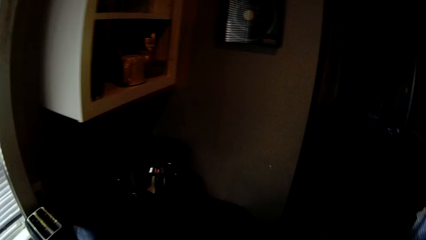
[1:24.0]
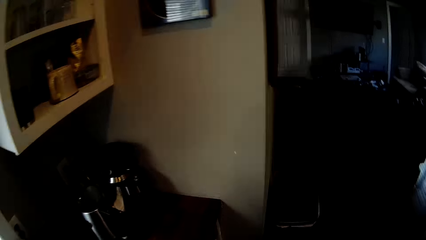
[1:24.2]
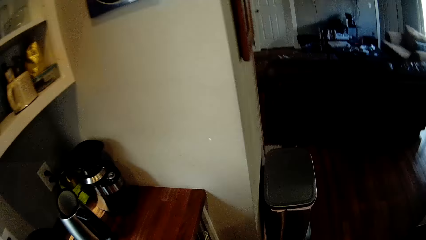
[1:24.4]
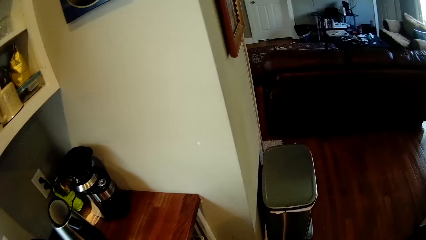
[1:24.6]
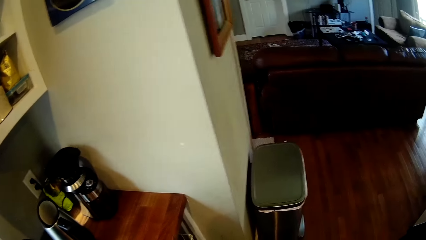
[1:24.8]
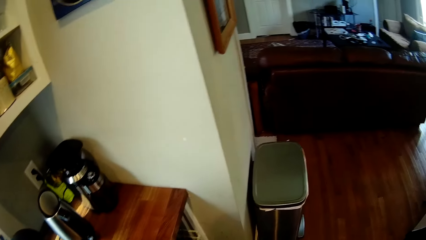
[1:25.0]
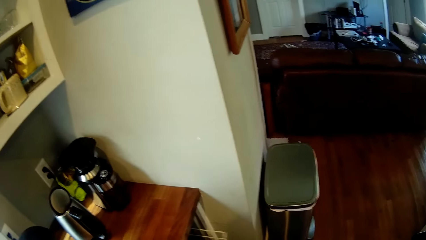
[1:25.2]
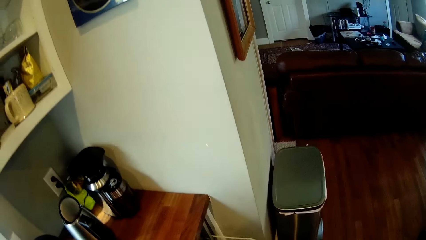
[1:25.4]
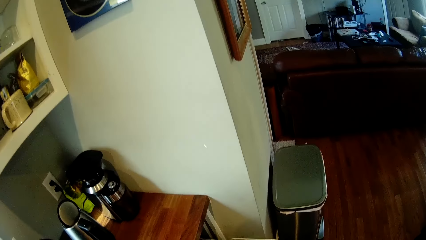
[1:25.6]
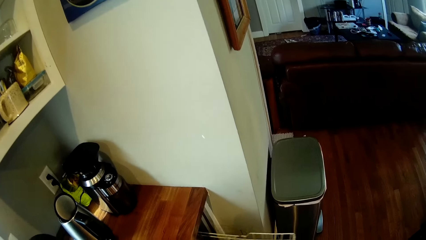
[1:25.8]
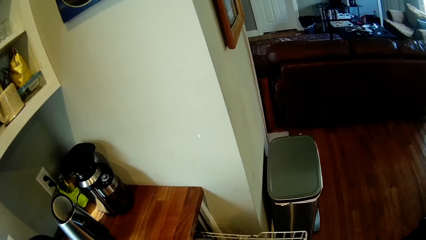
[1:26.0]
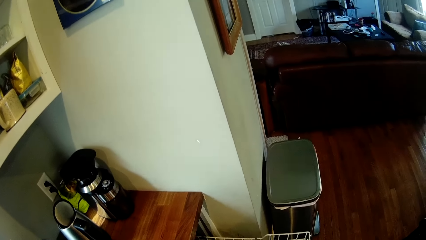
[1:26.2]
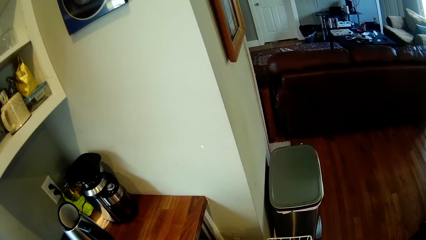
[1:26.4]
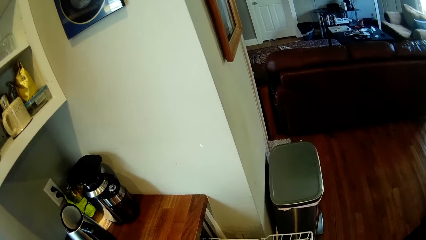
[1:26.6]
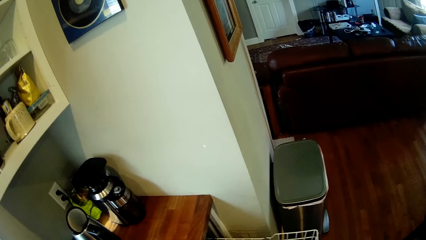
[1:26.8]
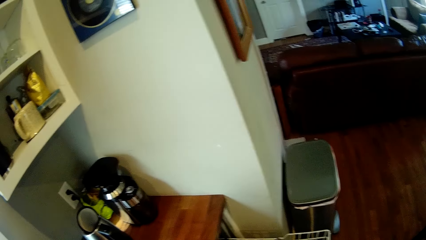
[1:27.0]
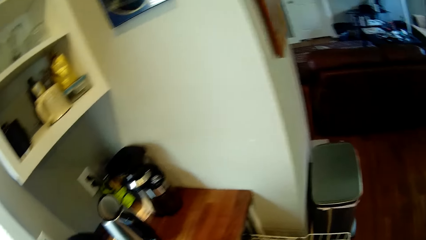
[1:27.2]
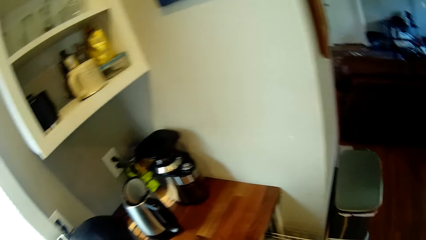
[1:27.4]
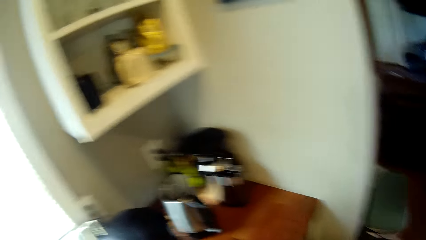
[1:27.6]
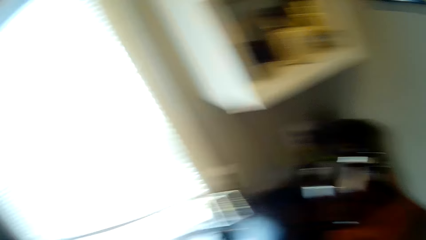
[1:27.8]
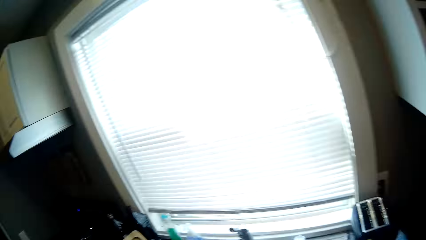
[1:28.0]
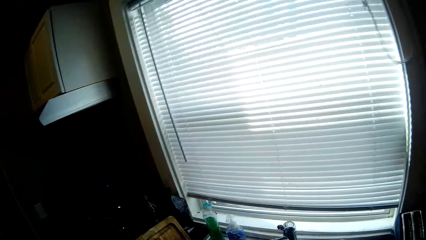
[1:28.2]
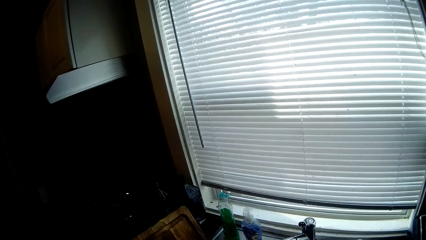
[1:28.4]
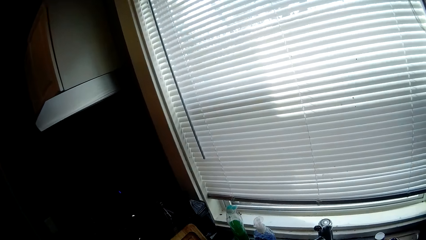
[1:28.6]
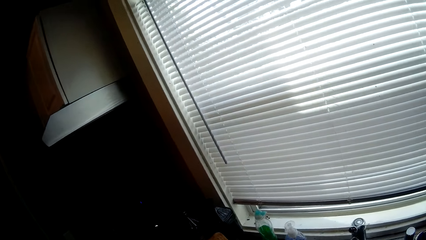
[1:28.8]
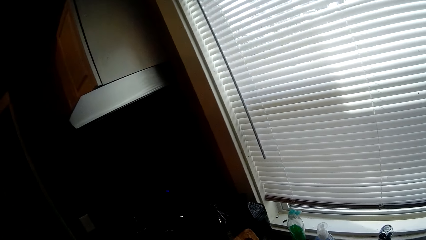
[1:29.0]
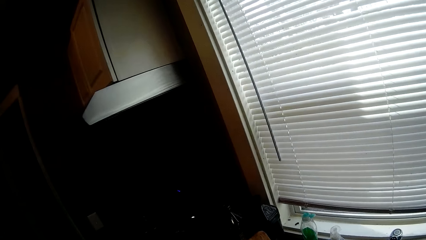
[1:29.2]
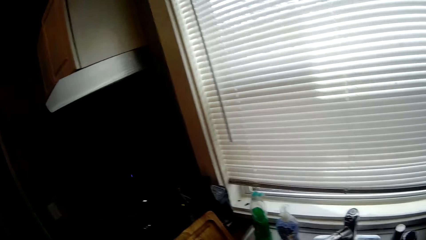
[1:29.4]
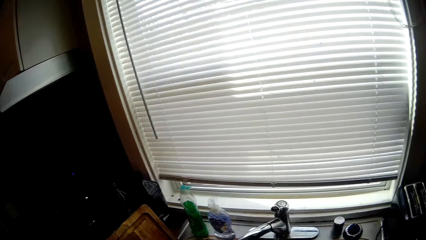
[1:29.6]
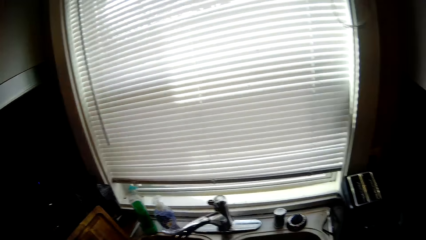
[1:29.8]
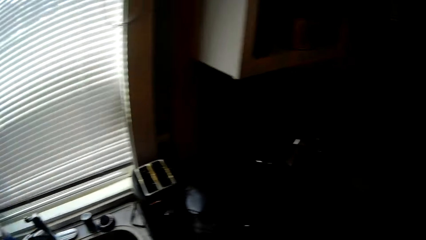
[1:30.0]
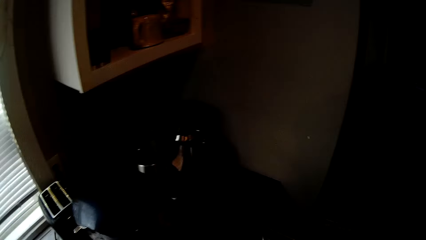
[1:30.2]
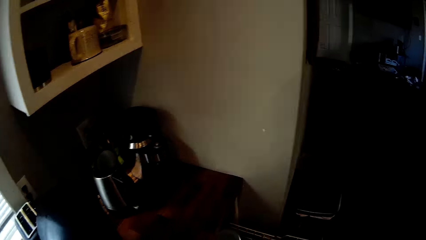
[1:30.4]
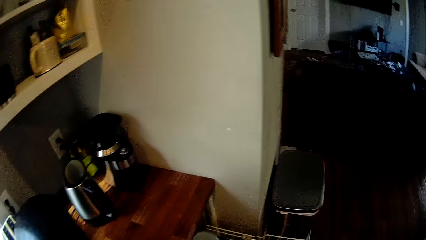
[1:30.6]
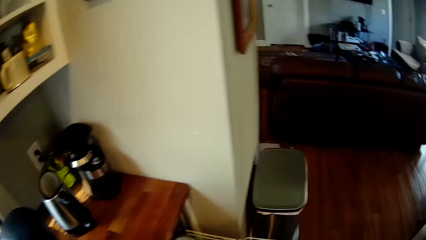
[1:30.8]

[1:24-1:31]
The camera wearer pulls out the upper dishrack from the kitchen cabinet with his right hand.

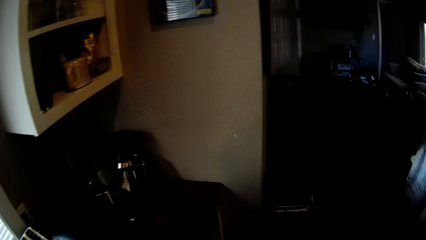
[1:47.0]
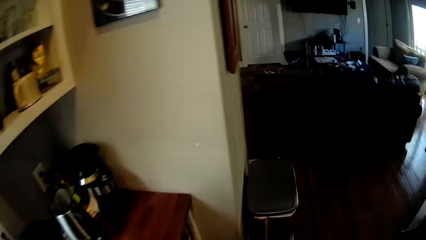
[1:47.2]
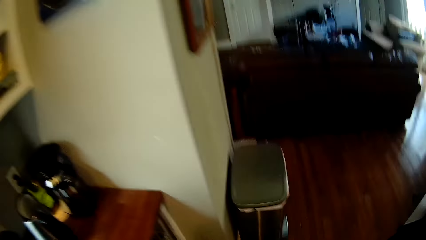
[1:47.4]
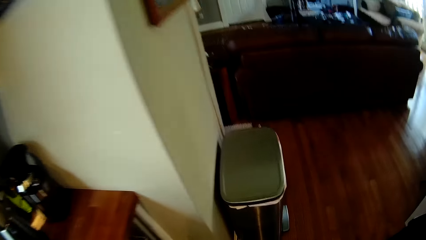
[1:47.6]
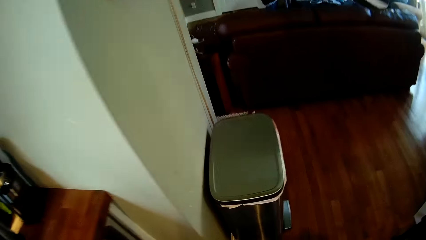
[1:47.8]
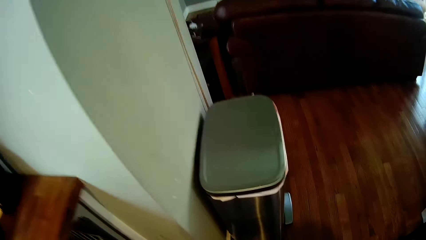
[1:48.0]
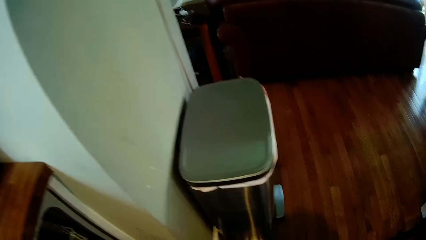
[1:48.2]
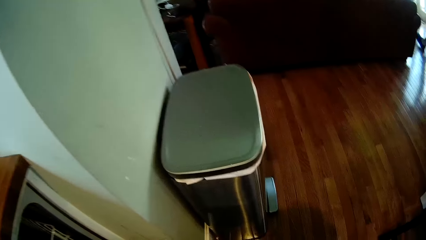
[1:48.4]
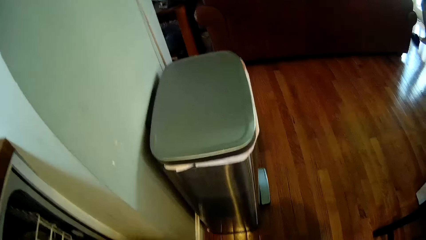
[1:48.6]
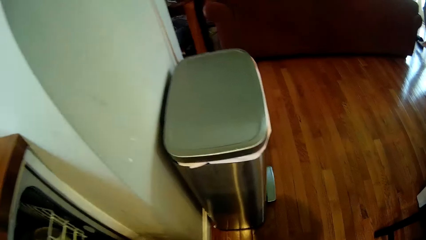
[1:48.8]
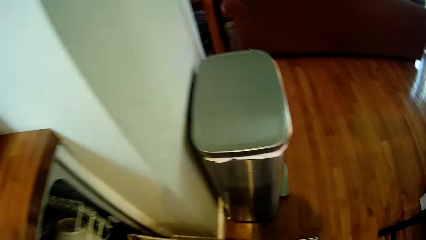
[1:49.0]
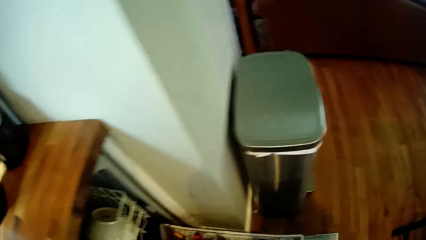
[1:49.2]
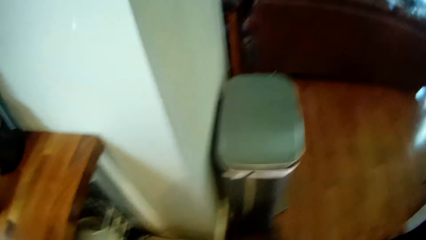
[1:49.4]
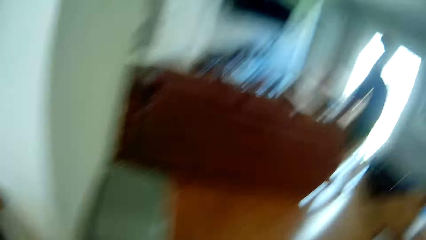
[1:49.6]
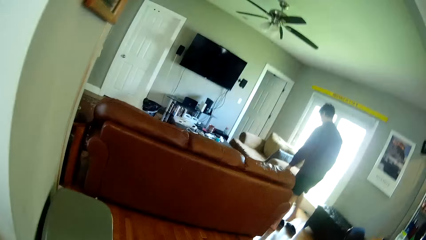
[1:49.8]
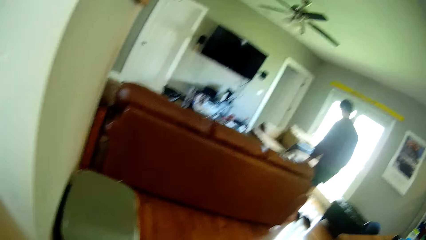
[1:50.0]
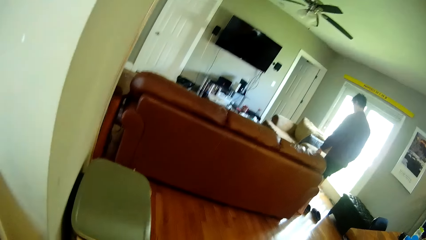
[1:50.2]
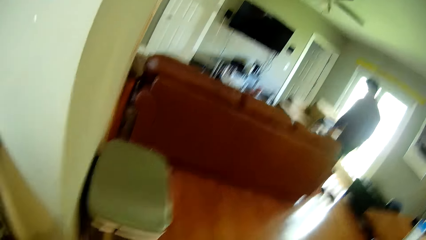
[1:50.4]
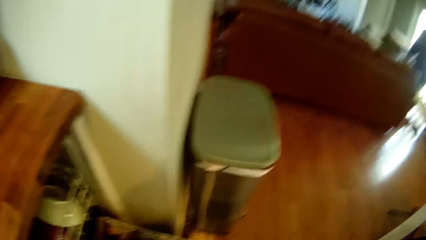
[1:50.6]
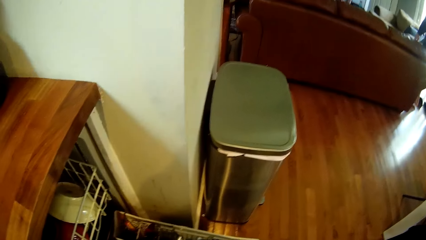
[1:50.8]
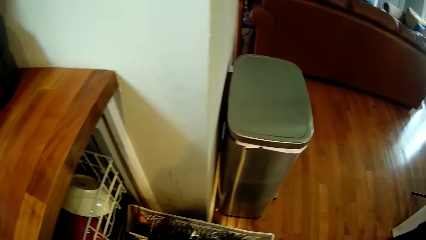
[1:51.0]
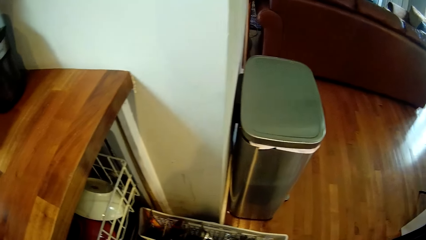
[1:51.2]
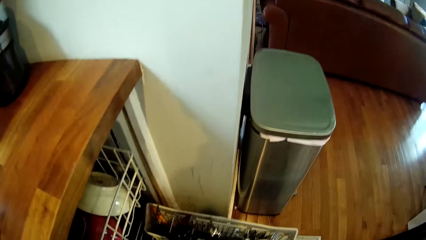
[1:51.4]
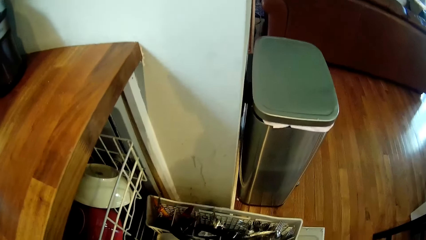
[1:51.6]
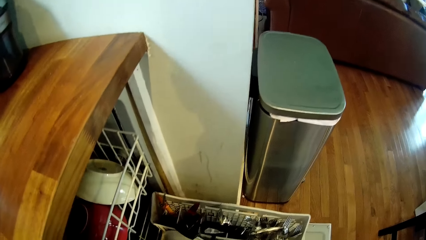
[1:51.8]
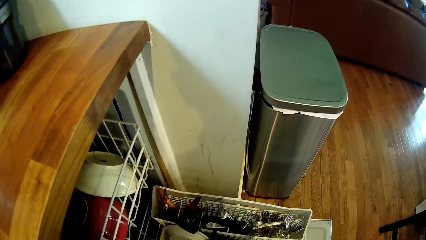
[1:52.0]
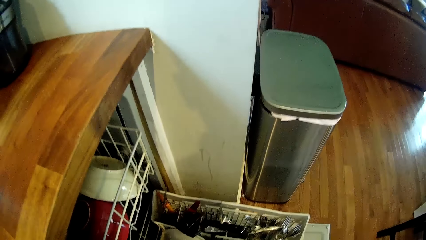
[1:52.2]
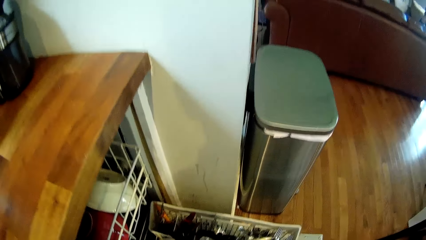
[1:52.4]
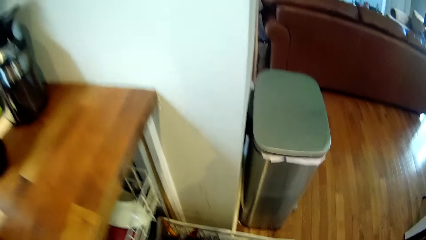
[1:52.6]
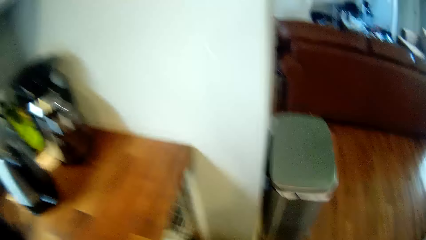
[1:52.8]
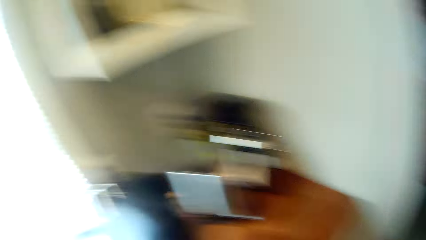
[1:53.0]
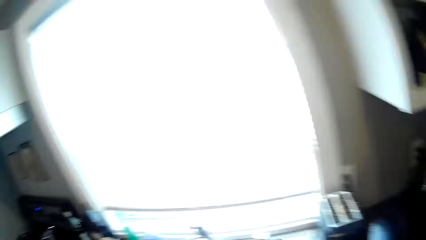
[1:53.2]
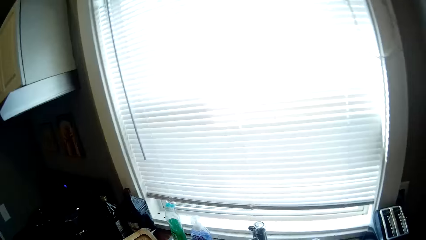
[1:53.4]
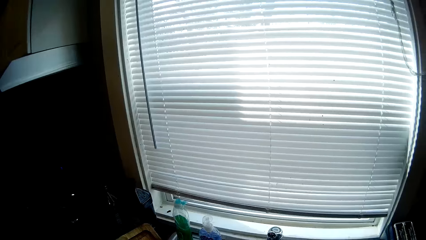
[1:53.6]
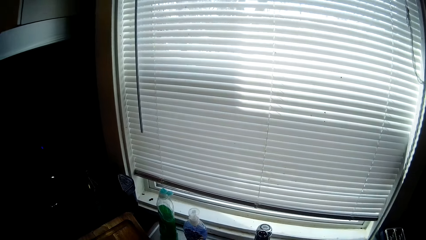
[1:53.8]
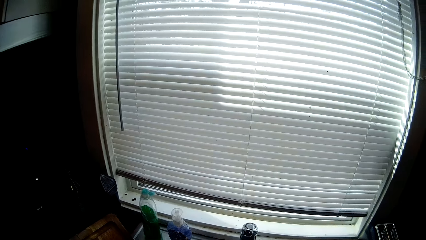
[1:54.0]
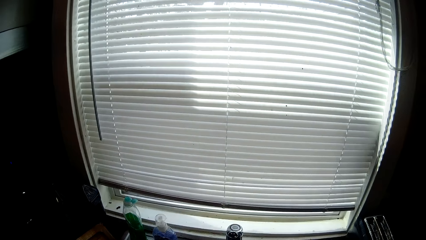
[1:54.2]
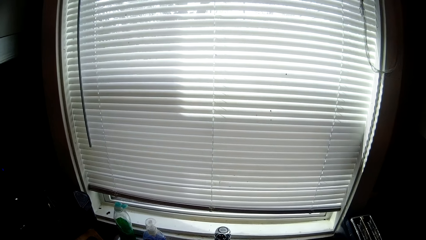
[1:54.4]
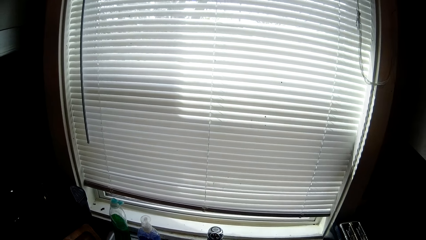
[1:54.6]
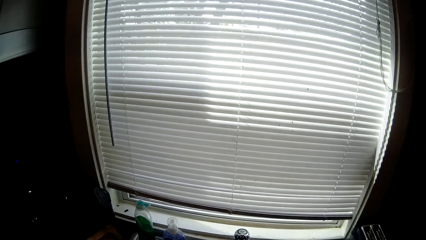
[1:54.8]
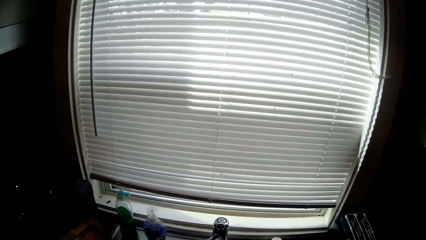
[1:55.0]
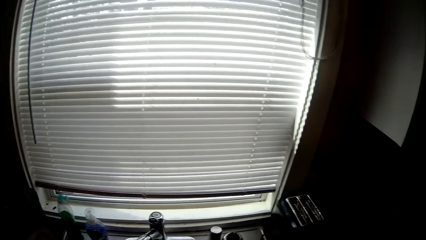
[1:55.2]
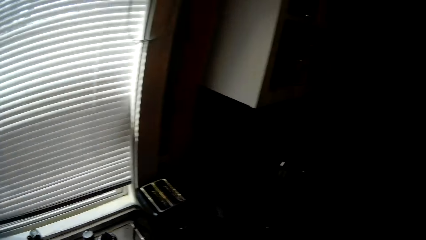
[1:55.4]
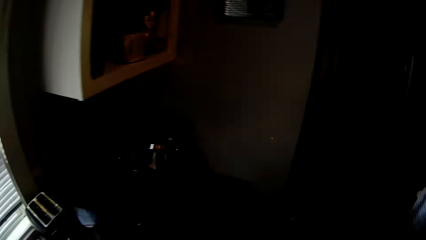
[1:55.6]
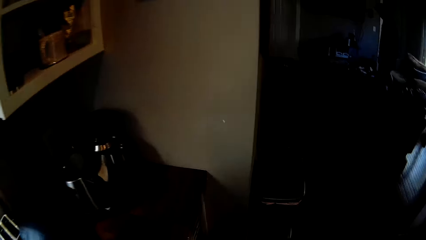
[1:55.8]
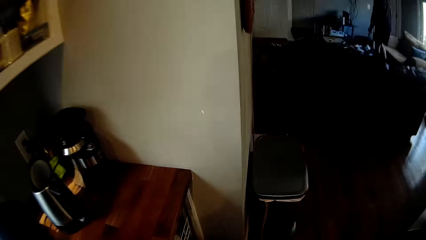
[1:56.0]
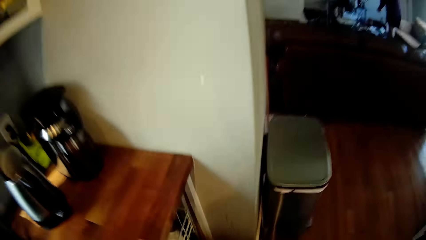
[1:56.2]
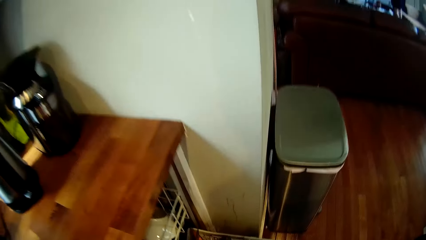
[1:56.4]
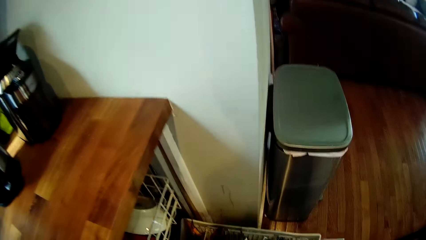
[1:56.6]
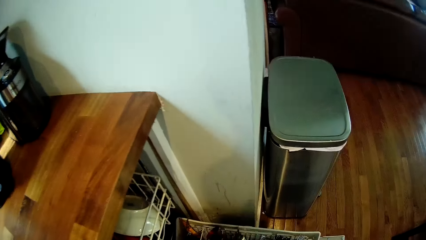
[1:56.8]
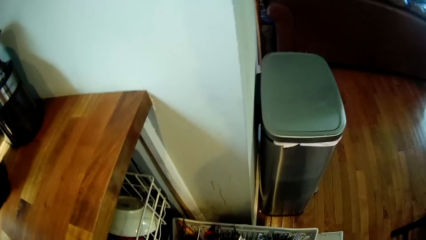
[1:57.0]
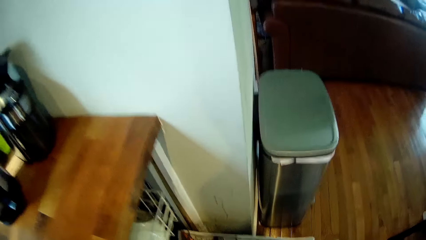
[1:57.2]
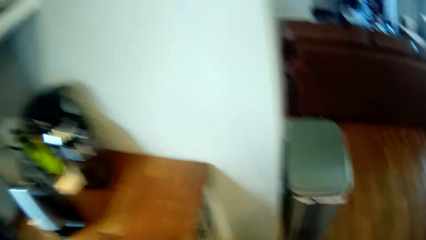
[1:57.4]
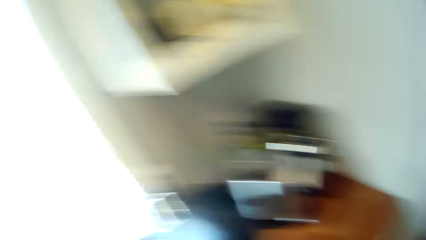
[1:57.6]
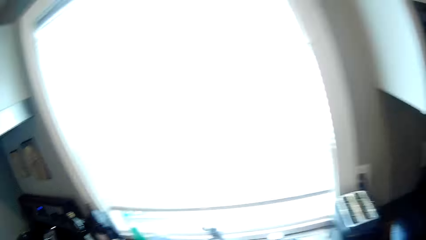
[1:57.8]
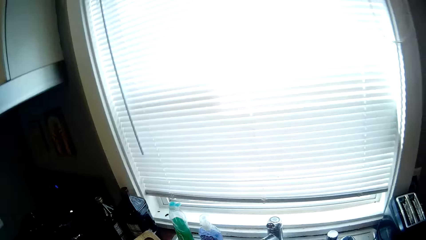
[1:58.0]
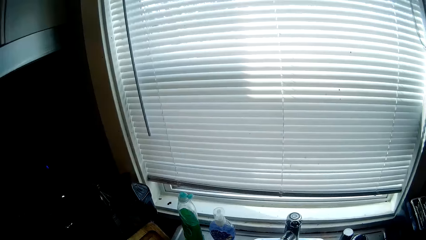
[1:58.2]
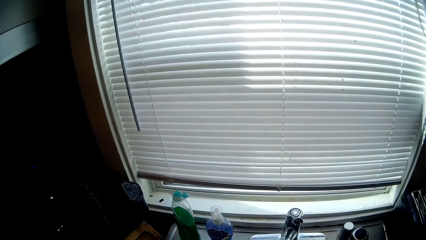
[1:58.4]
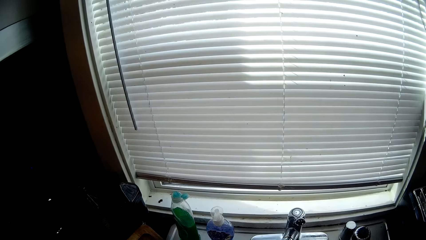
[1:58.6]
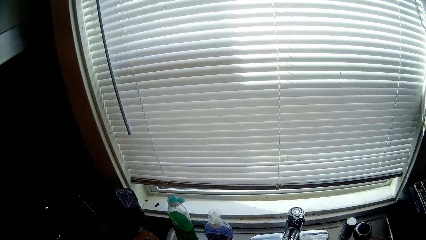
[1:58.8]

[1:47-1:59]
A man removes his slippers at the entrance of the sitting room. The man walks into the sitting room.
